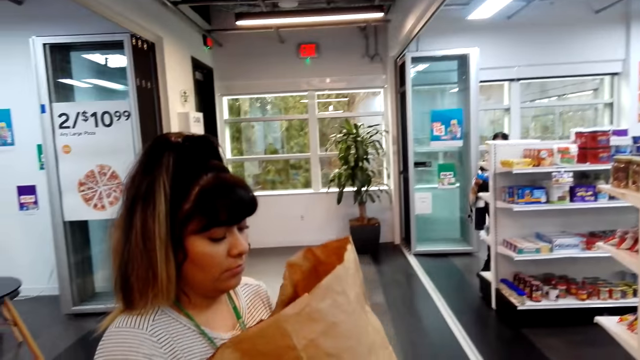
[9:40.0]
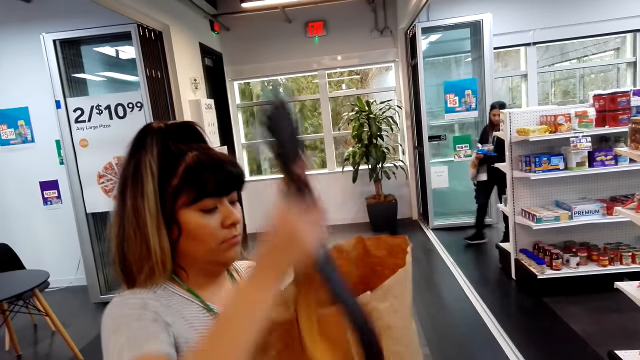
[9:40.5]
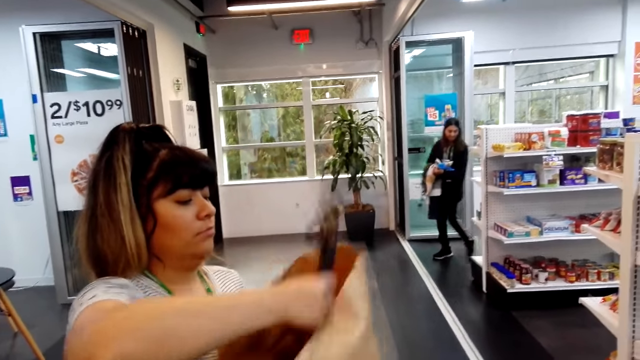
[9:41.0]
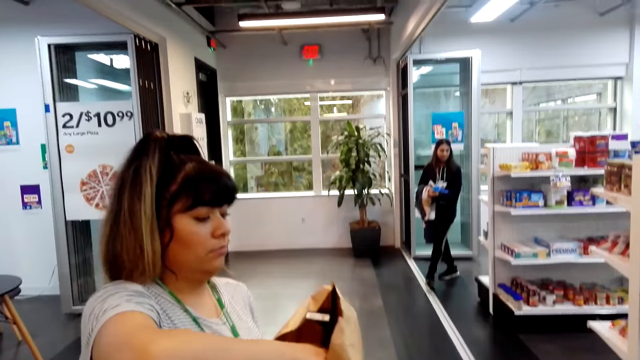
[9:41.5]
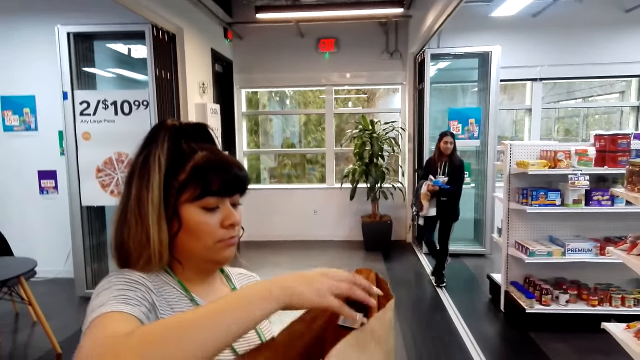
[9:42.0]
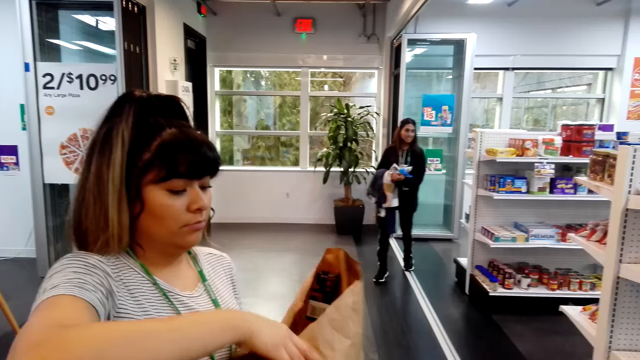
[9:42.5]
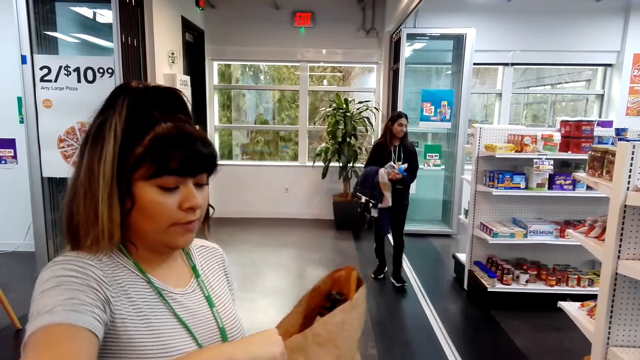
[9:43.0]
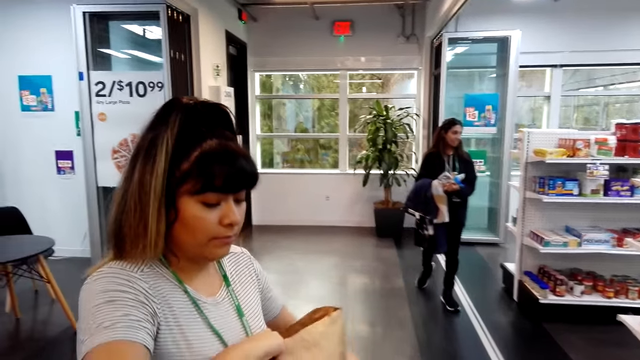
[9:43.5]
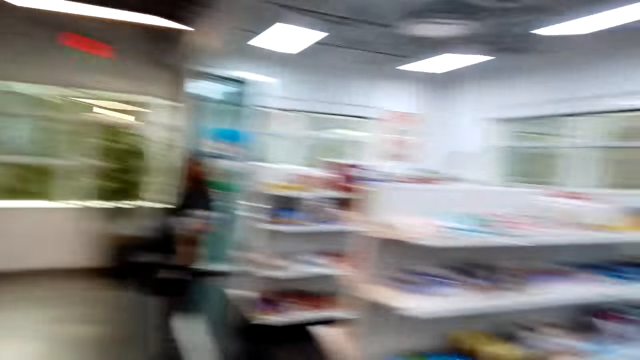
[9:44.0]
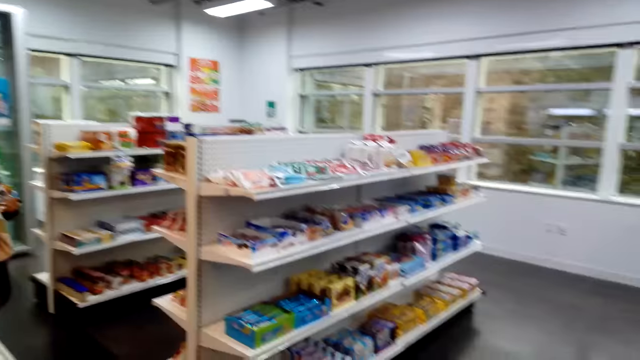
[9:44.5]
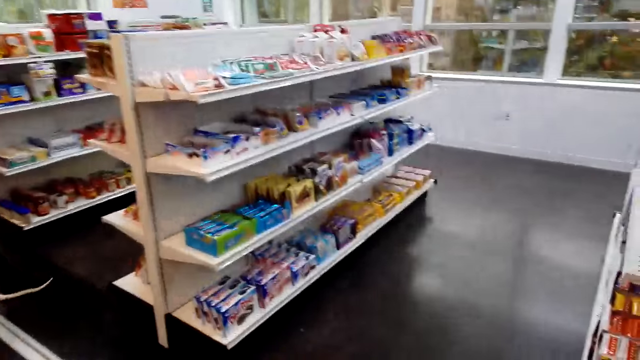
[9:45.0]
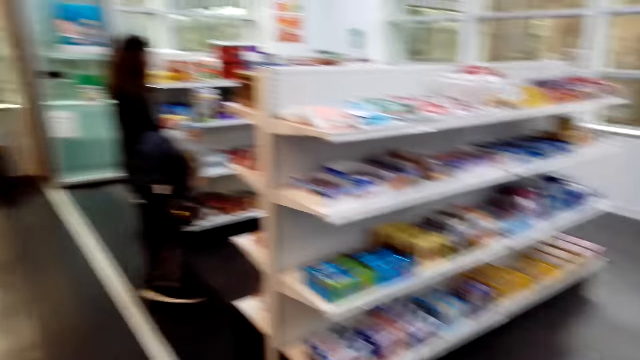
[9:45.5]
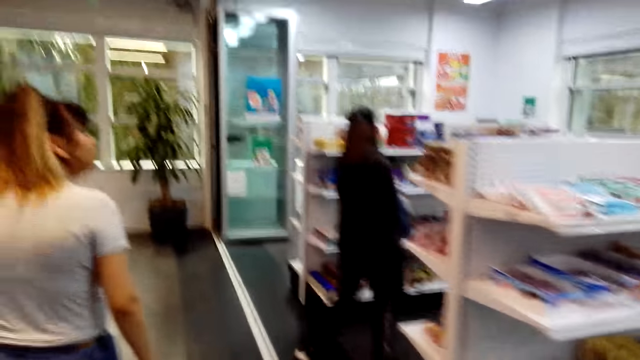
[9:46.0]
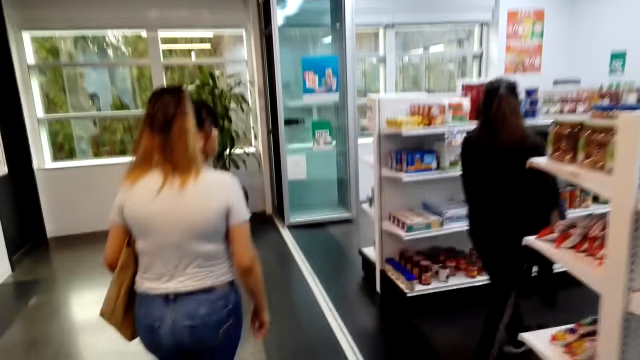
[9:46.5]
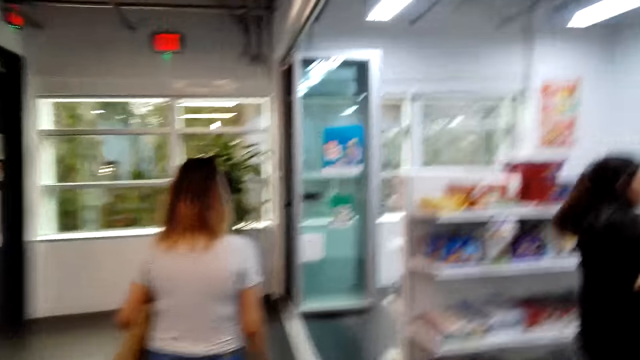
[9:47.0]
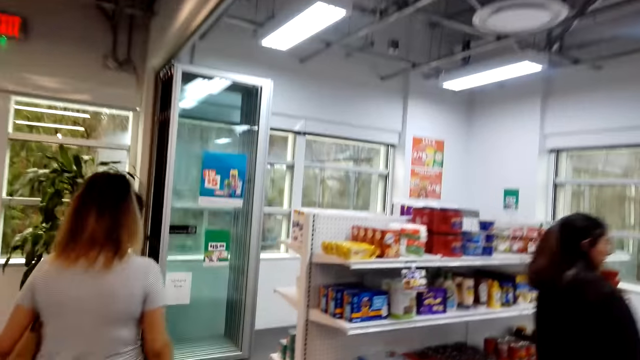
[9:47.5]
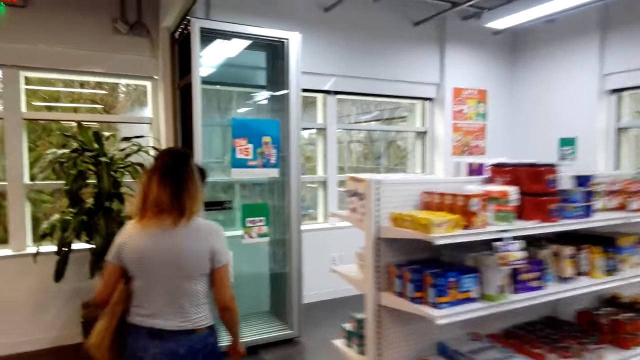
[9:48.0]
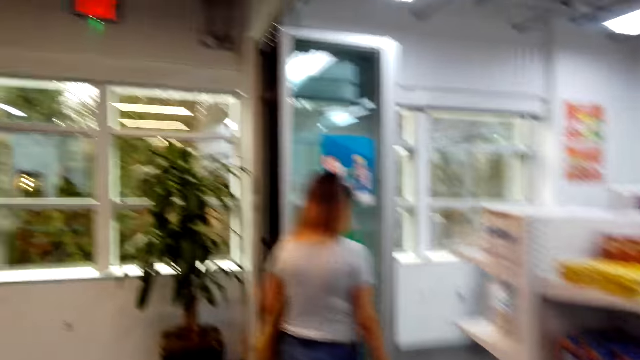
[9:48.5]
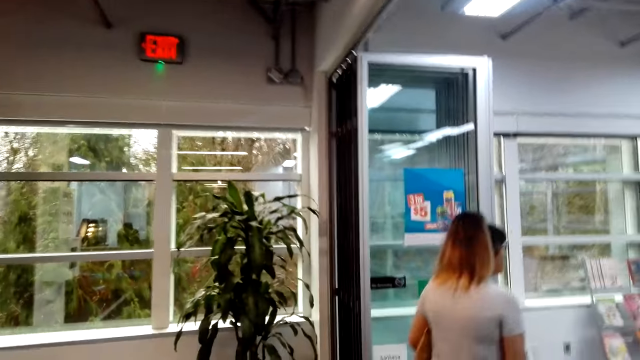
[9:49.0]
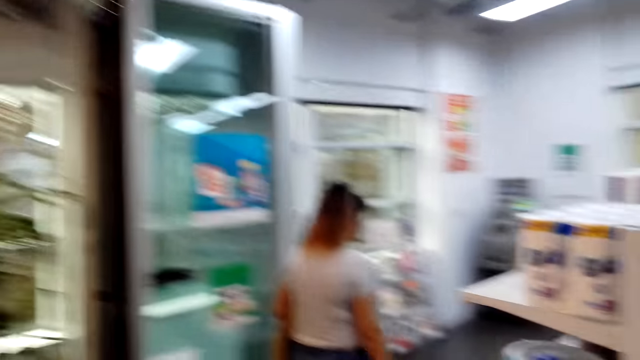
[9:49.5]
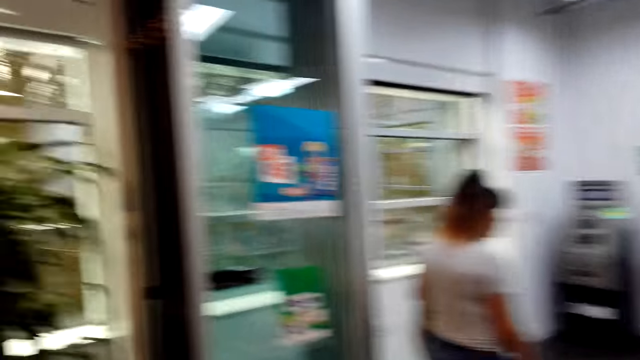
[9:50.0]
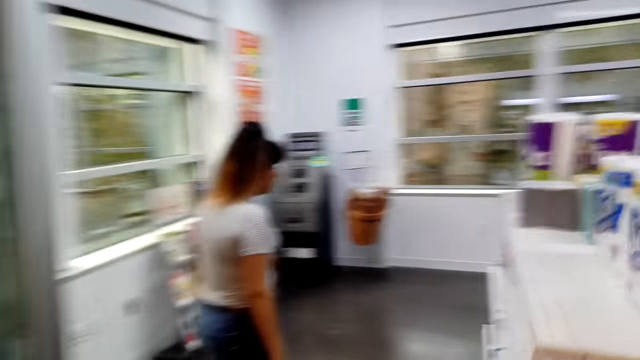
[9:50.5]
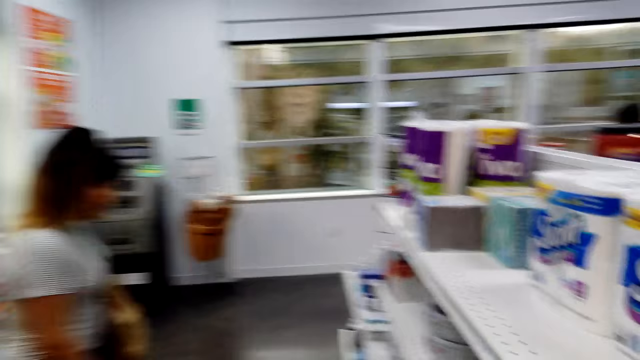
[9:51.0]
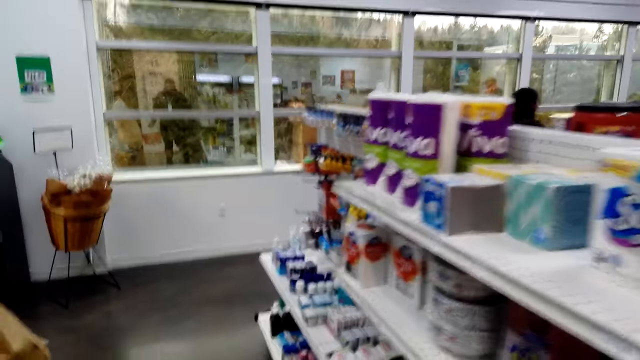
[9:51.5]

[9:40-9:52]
A person looks in the shopping bag. The person puts a belt in the shopping bag. Another person shops around the supermarket. The camera wearer looks around. The first person walks around. The camera wearer walks around.

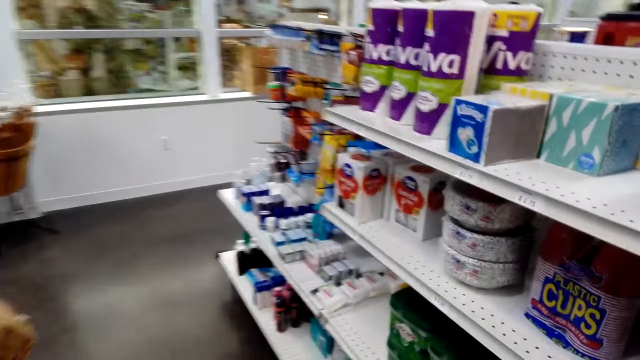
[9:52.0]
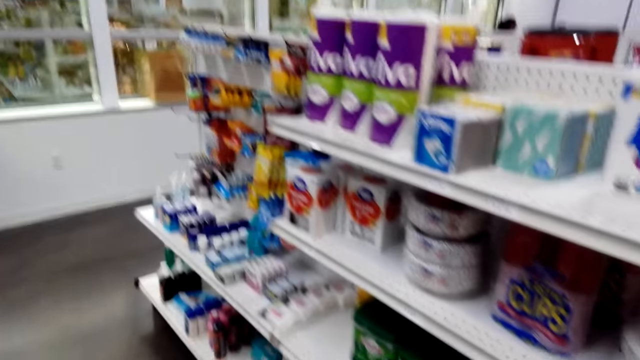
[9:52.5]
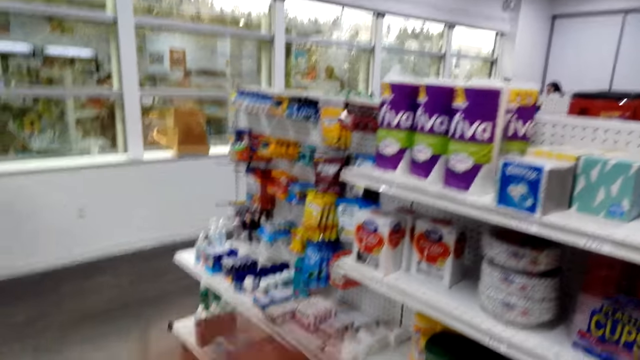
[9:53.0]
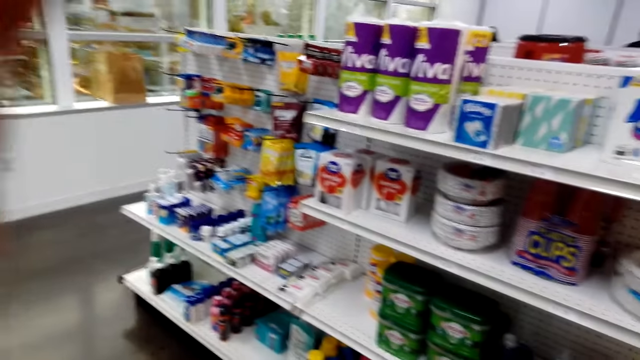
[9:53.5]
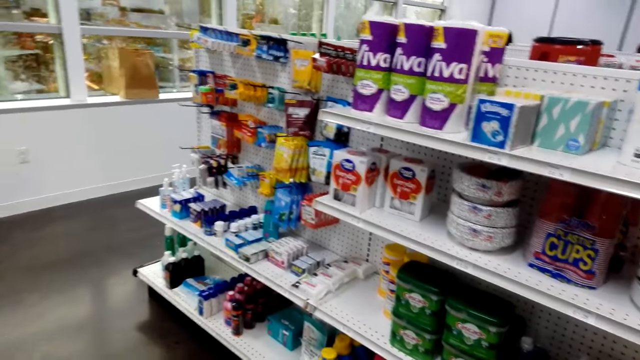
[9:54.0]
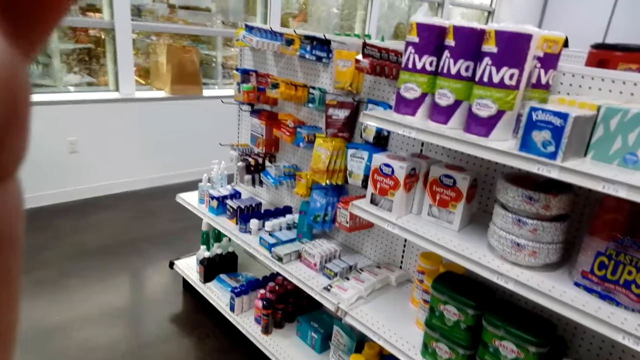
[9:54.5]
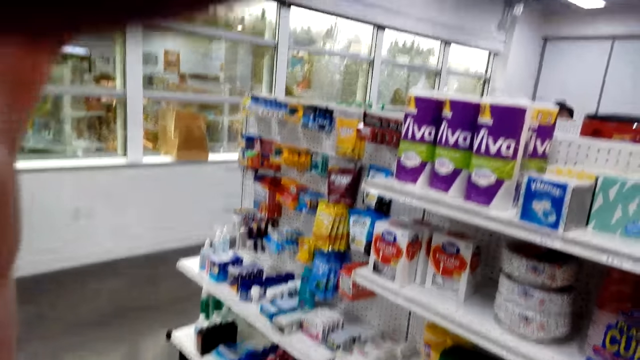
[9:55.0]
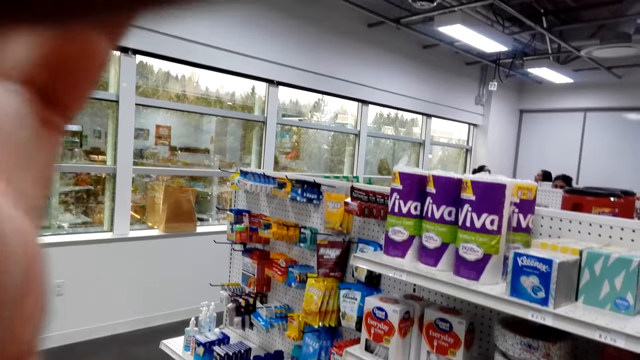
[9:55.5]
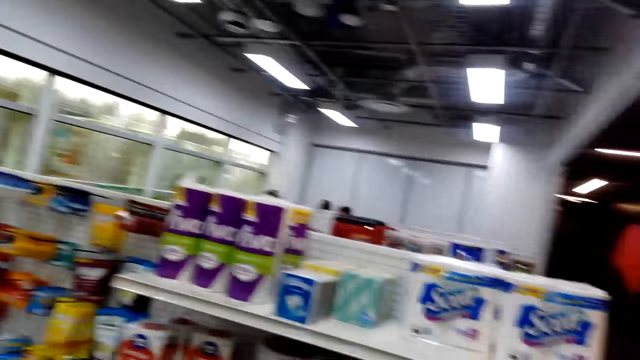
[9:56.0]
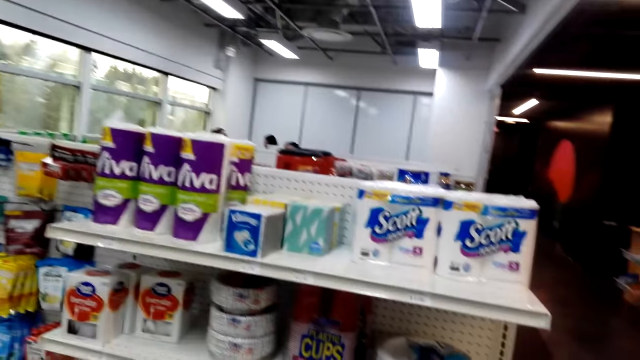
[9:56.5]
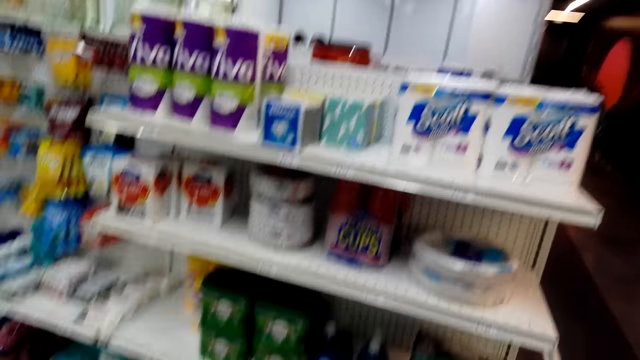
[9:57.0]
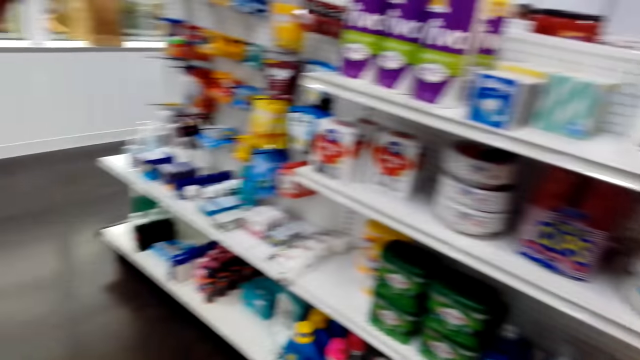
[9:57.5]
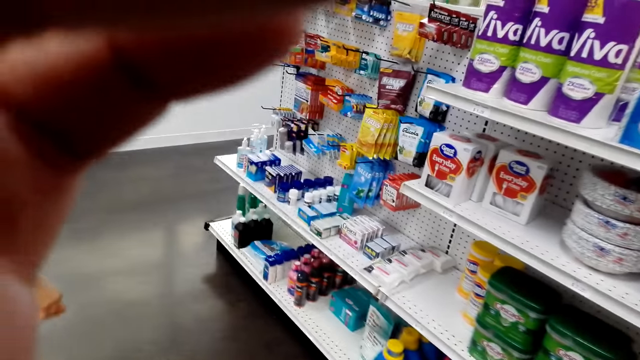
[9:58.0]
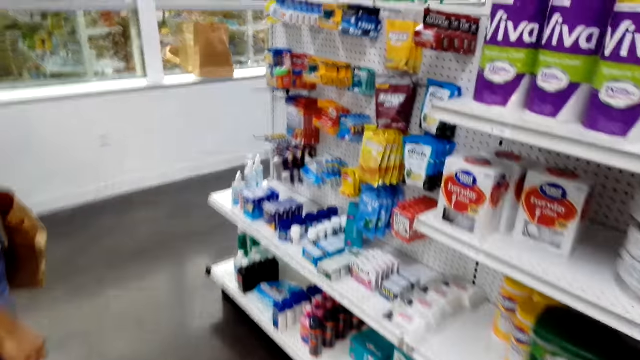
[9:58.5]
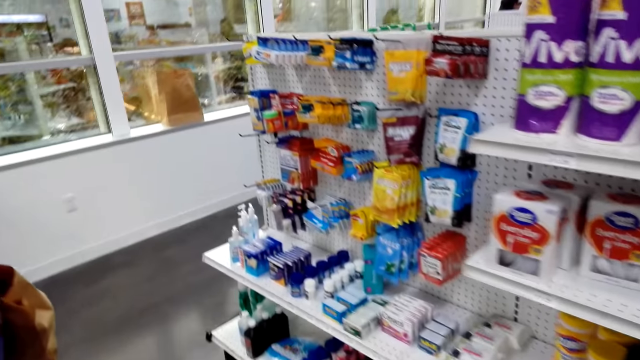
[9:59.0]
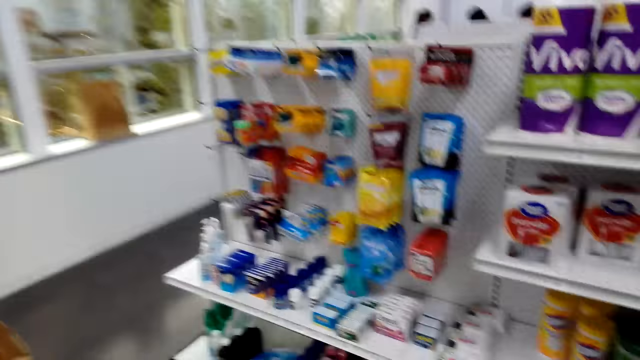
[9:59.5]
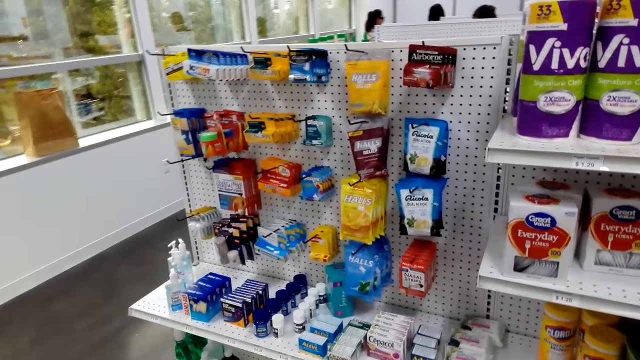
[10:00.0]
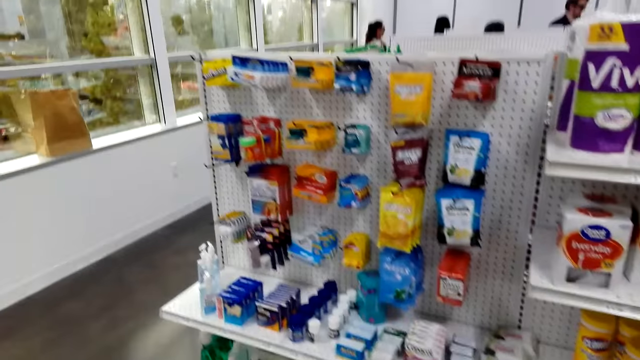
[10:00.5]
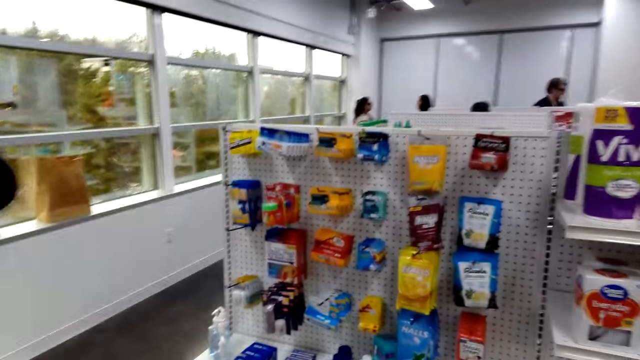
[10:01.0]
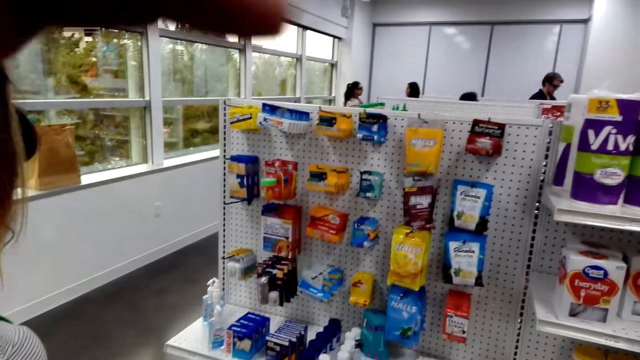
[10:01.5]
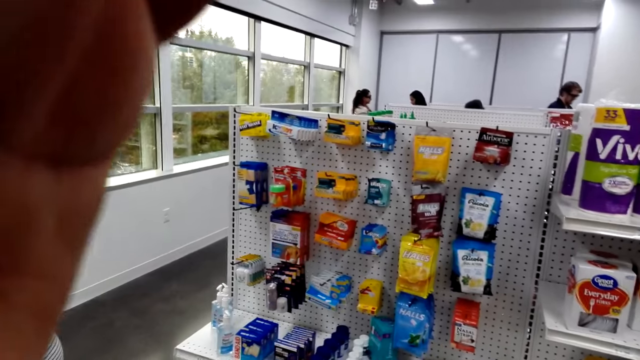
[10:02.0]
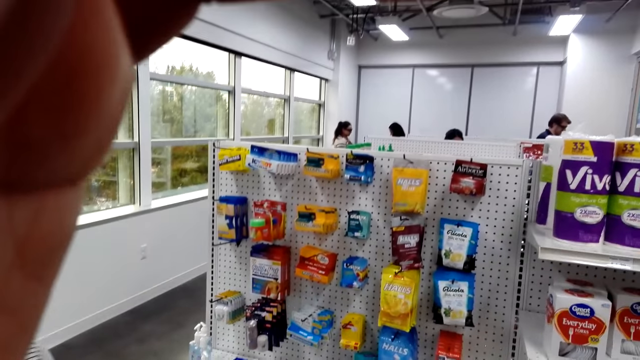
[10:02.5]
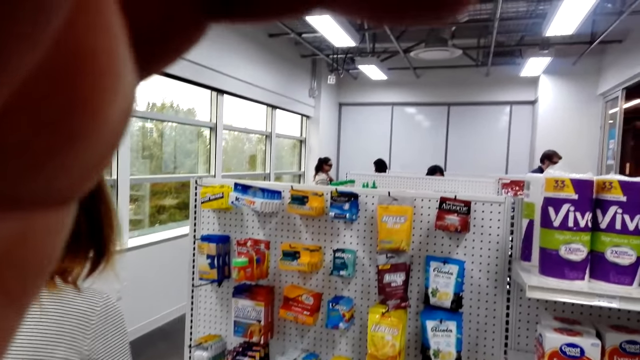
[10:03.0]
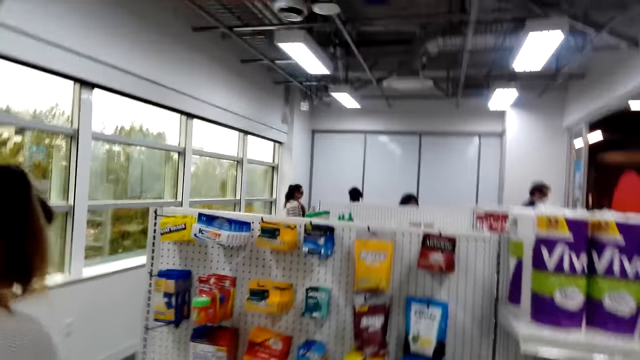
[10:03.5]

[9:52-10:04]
The camera wearer adjusts around. They lower a hand. They walk around. They adjust the head camera. A person shops in the supermarket.
